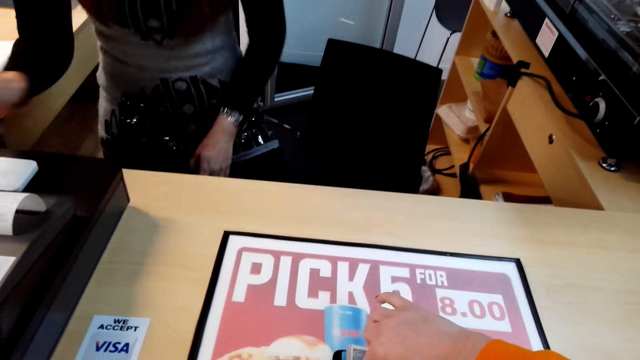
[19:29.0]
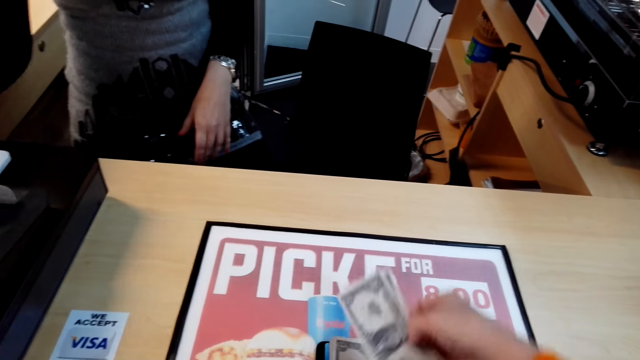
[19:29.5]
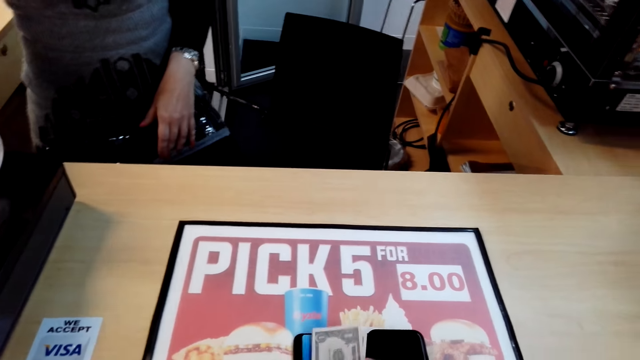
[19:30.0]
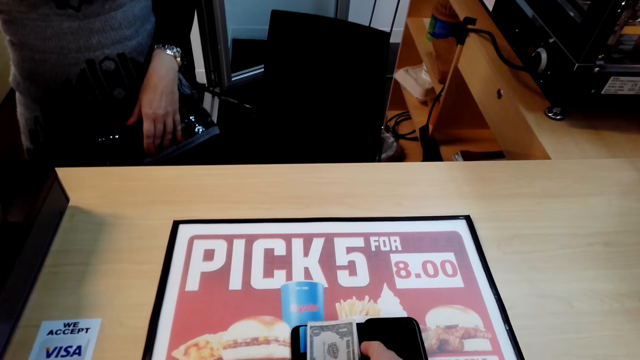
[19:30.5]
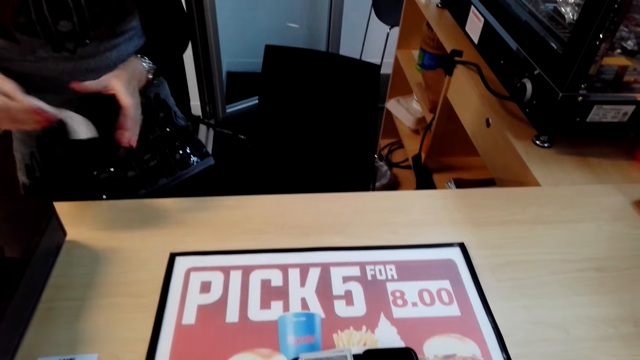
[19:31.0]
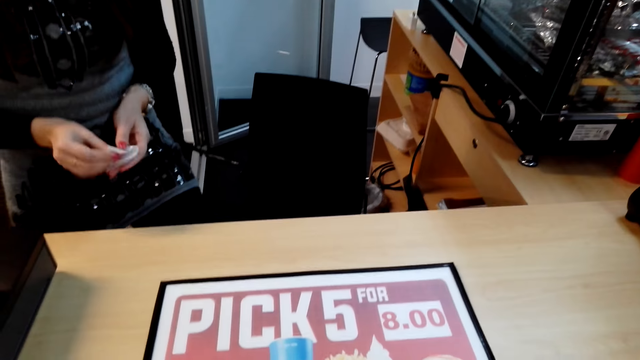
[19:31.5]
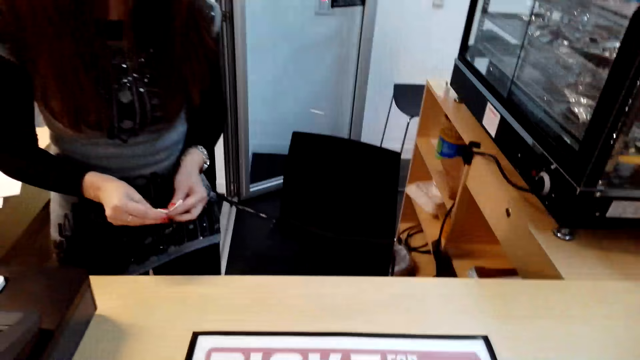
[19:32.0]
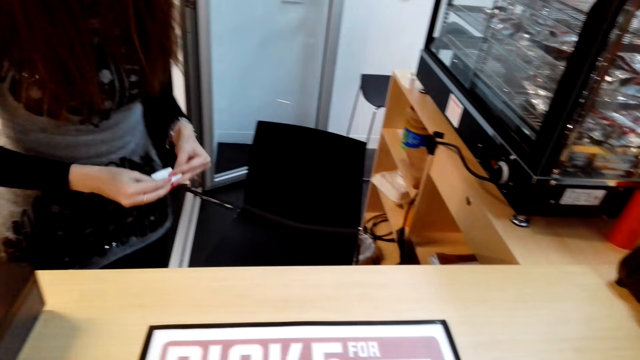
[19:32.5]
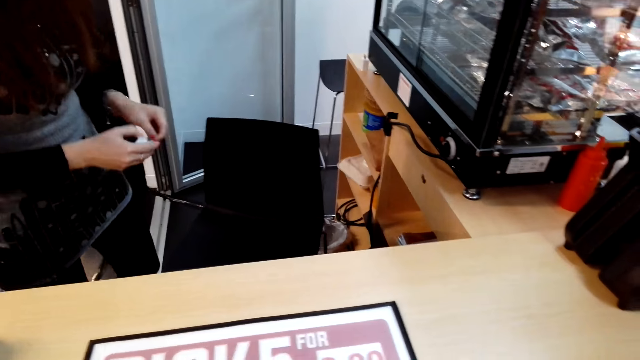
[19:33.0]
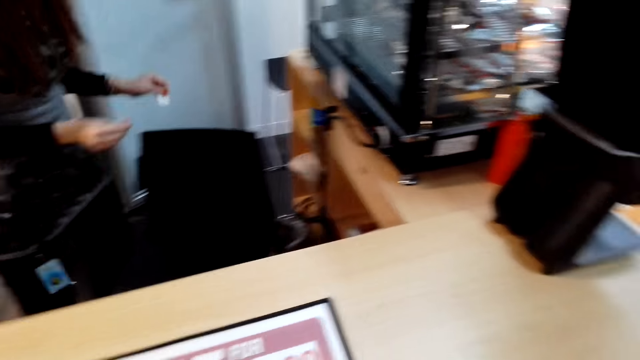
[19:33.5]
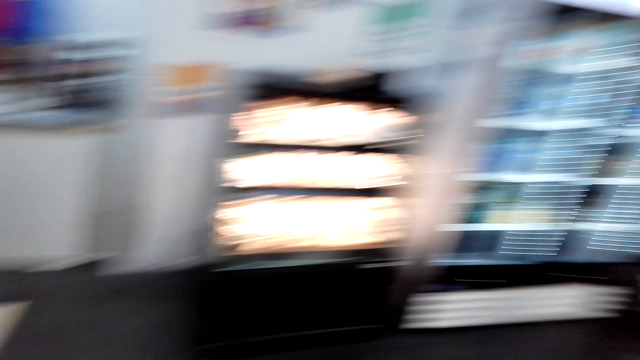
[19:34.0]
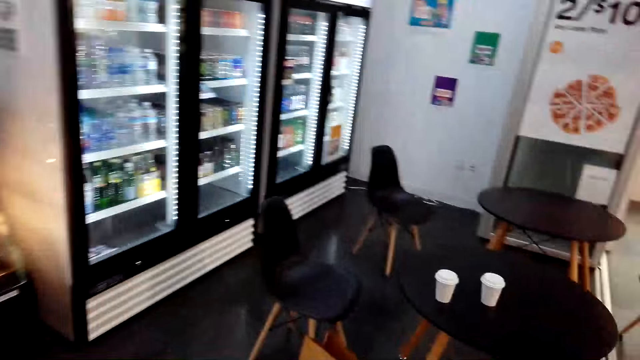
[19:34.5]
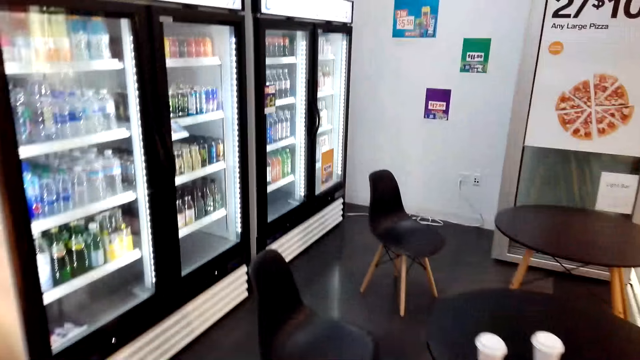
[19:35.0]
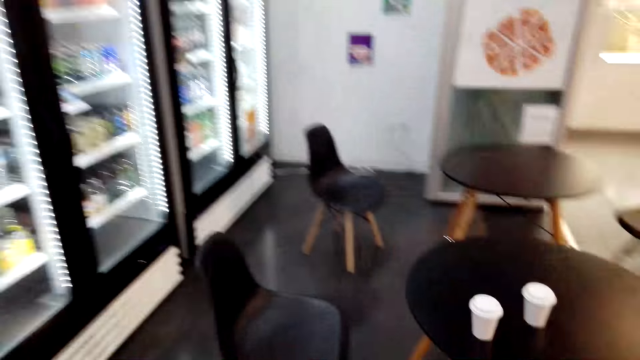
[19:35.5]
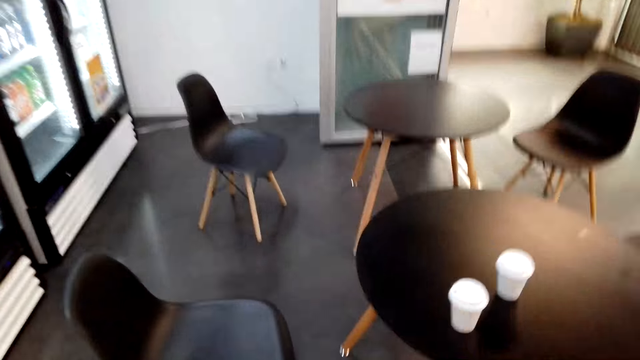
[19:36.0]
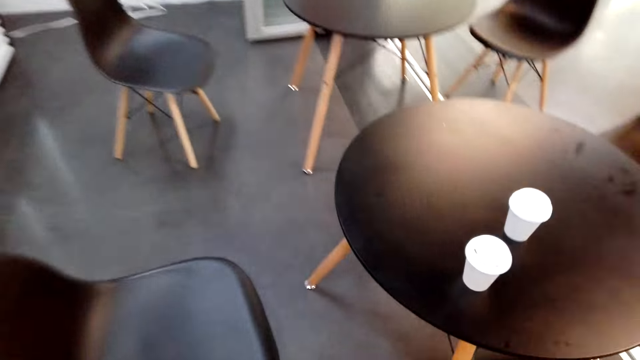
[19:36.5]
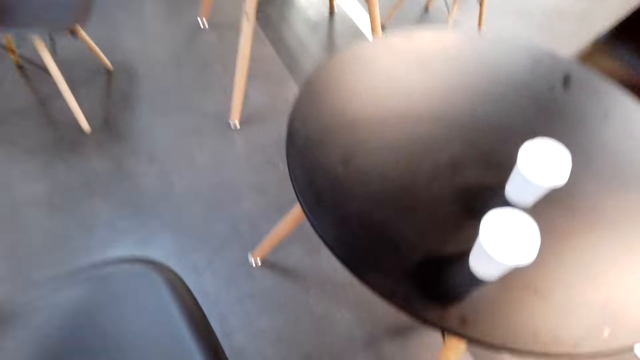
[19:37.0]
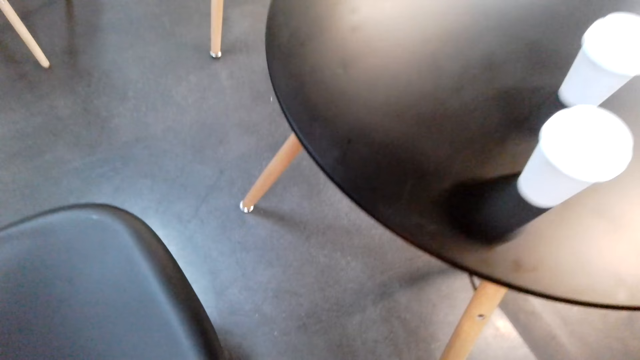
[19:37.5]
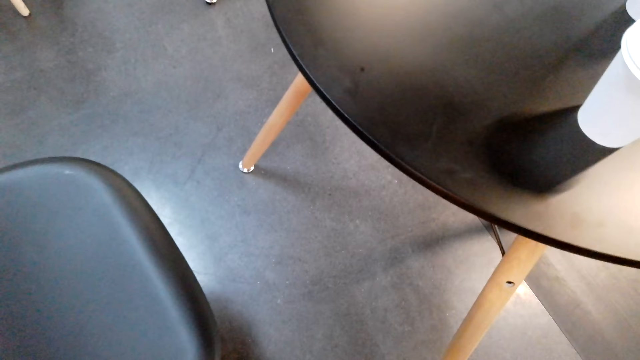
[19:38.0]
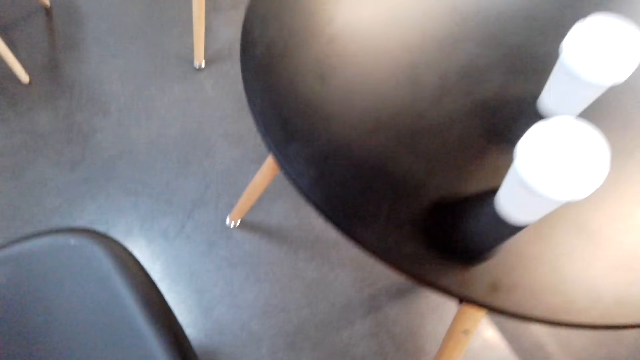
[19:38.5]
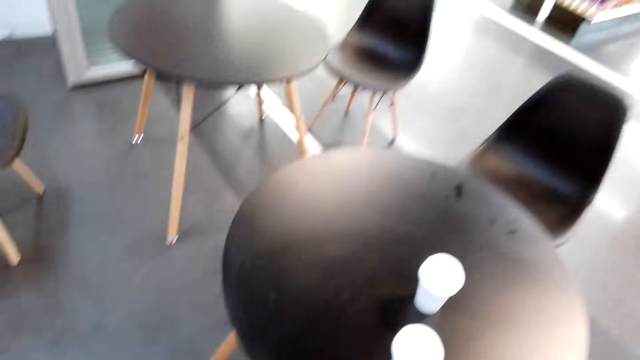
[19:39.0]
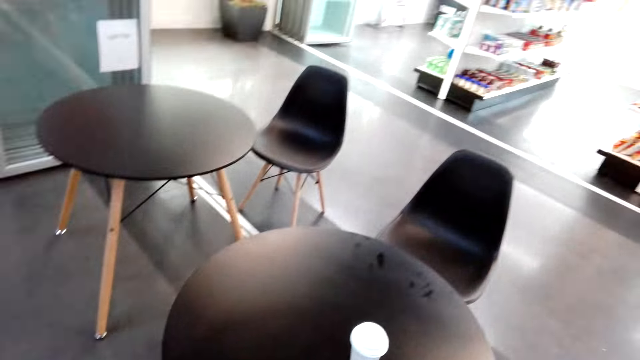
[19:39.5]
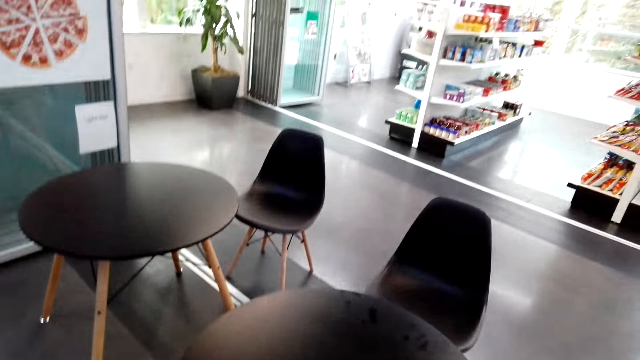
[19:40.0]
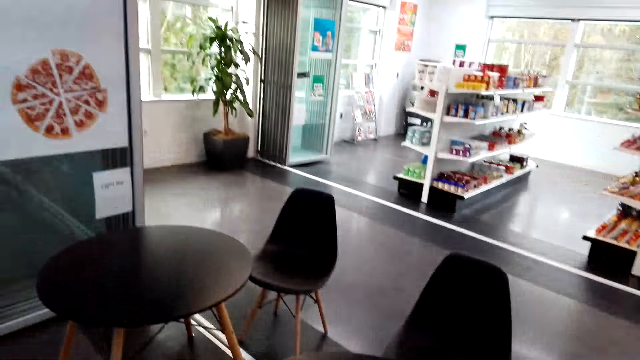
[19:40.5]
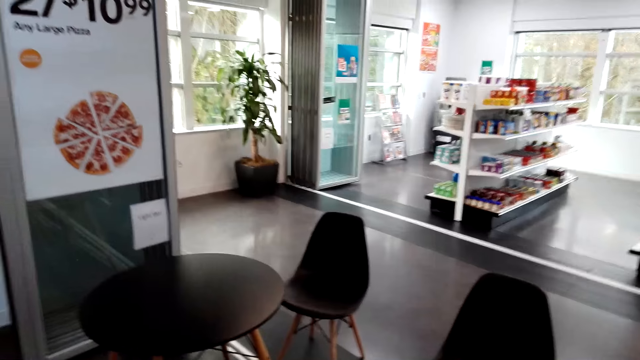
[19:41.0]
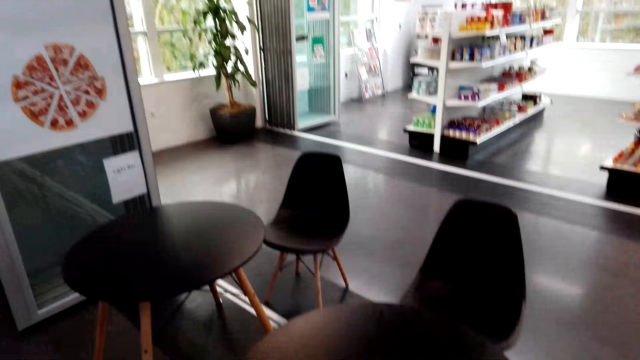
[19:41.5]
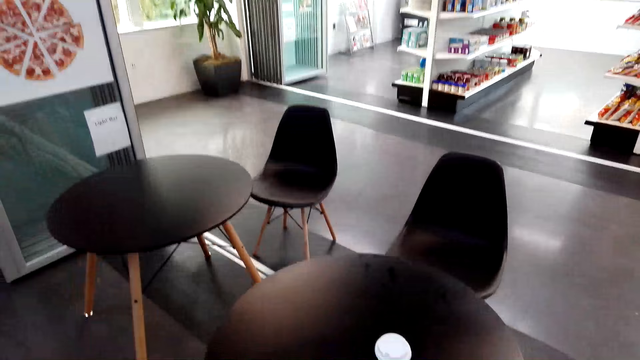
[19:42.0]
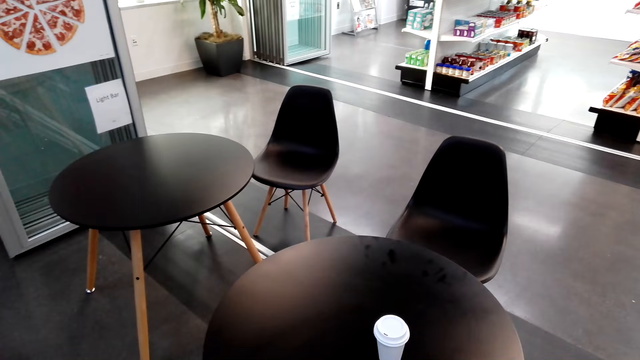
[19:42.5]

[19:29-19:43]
The cashier woman picks a receipt on the cash register. The camera wearer picks the money on the counter. The cashier woman throws the receipt in the dustbin. The camera wearer walks around the supermarket, turns around and walks to the table. They pick a carrier bag on the floor.

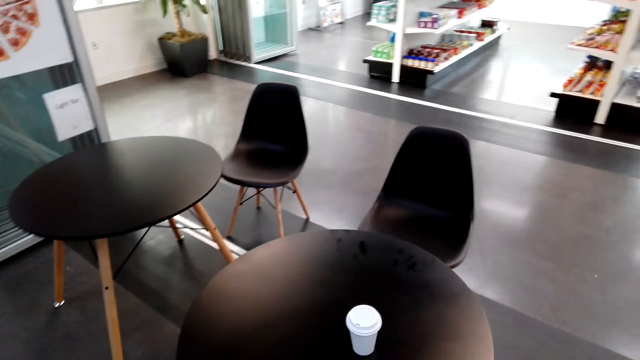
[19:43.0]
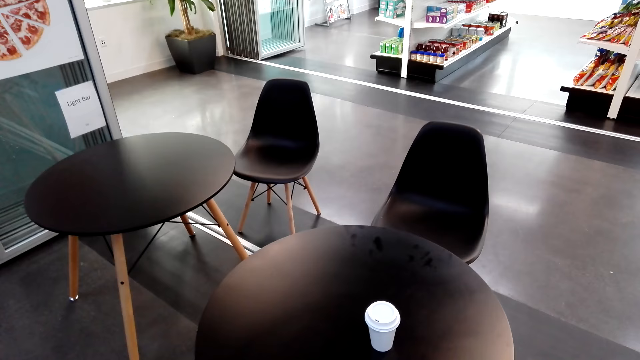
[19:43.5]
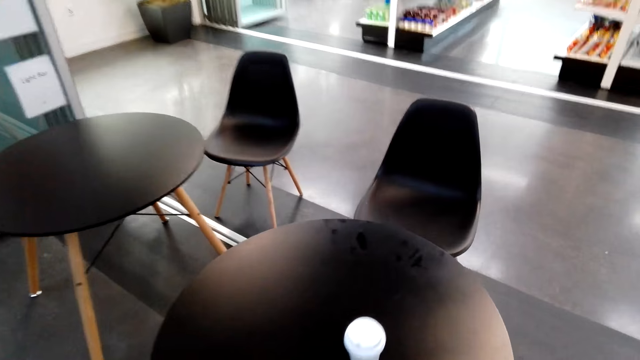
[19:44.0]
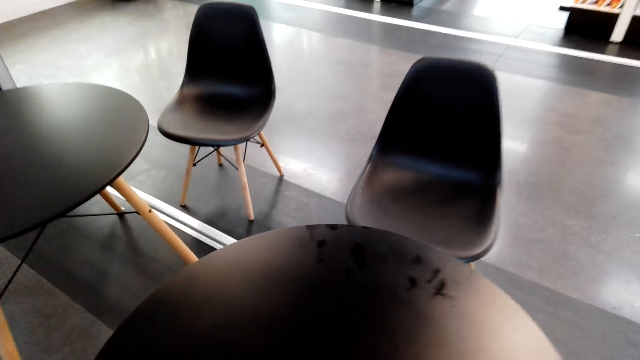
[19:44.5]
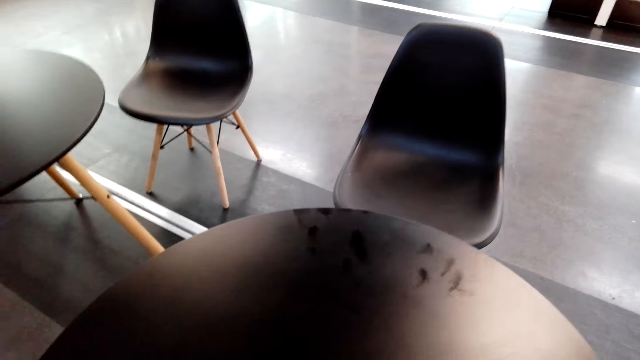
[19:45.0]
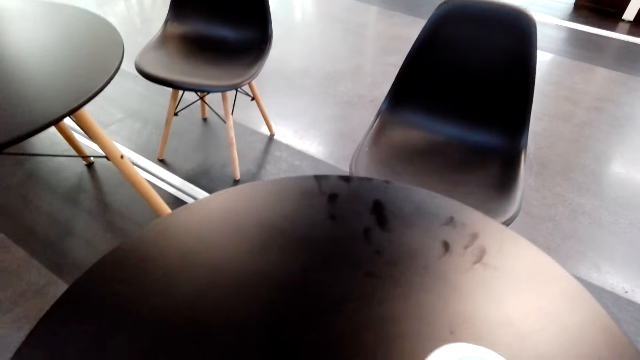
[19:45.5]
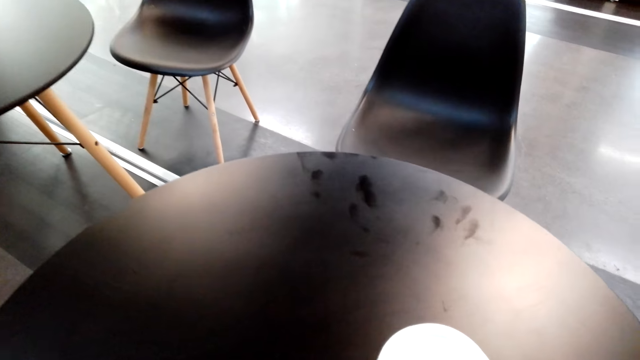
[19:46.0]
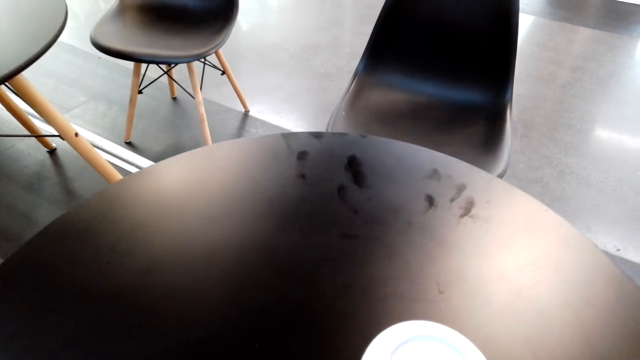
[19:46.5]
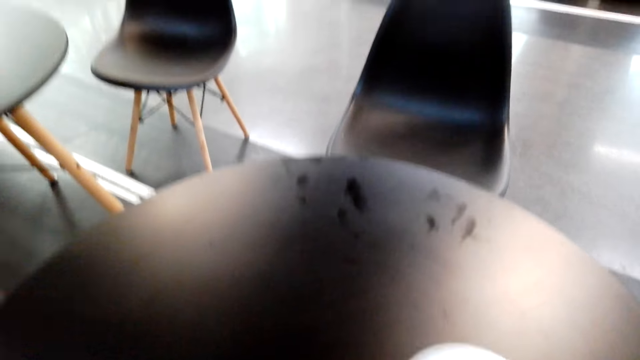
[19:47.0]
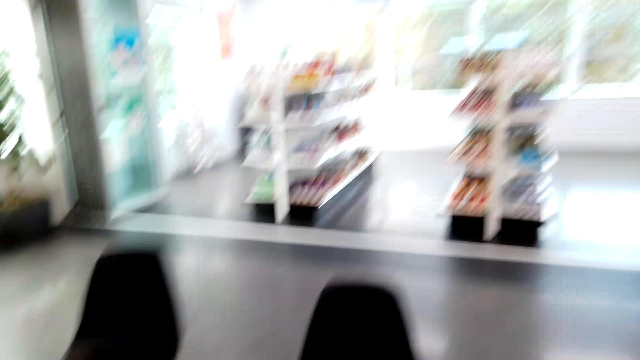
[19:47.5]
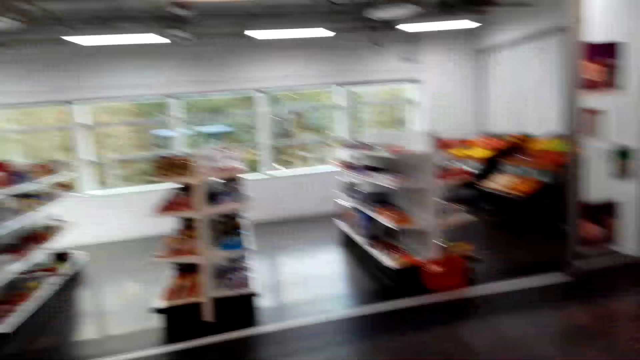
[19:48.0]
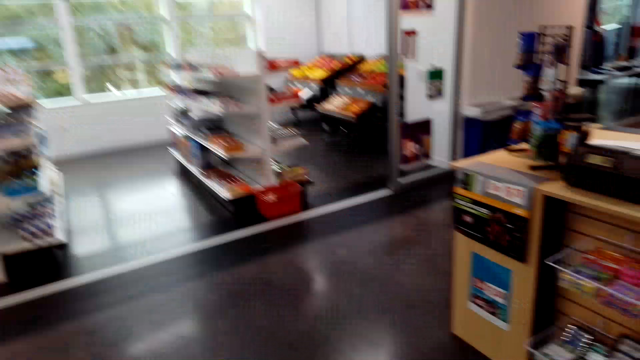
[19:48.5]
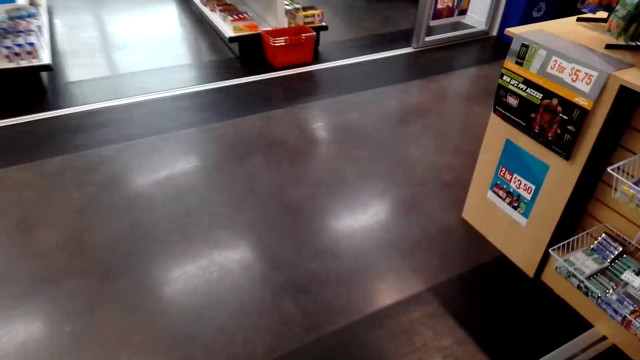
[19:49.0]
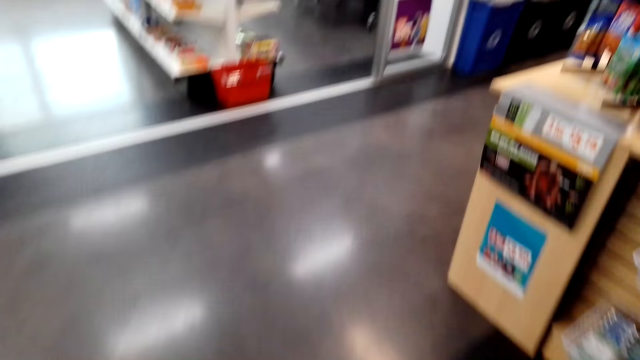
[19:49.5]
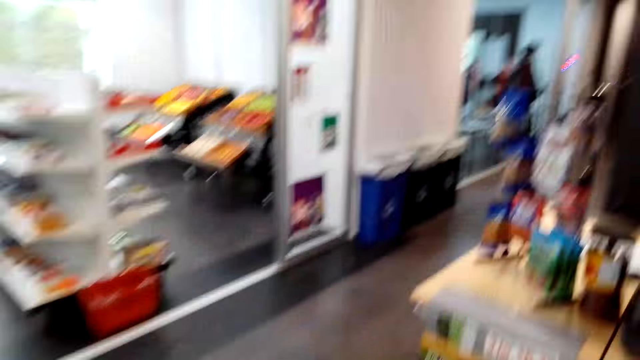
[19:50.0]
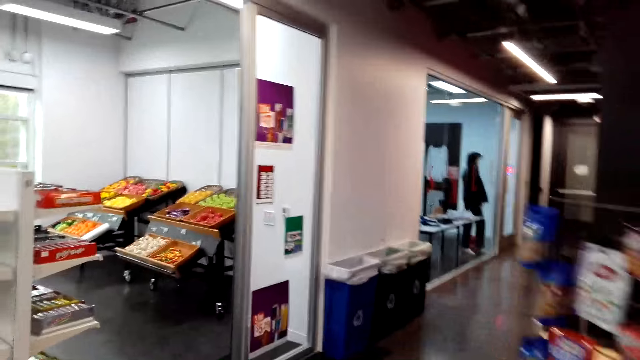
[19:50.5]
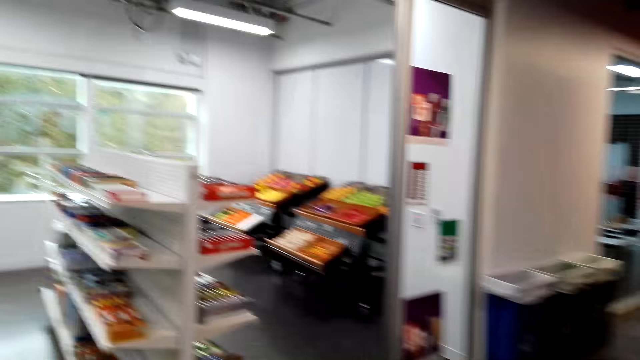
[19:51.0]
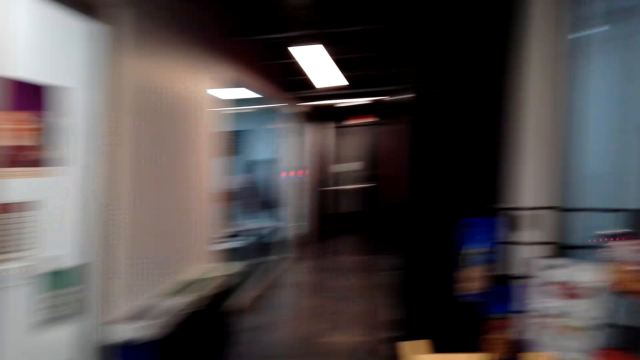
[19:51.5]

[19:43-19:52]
The camera wearer picks coffee cups on the table.
